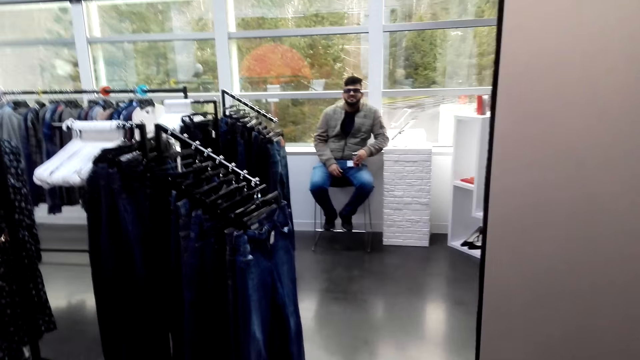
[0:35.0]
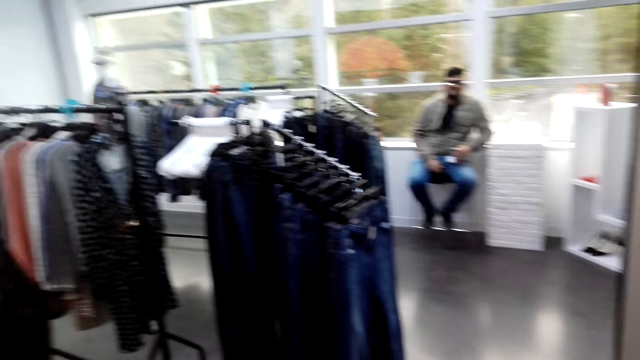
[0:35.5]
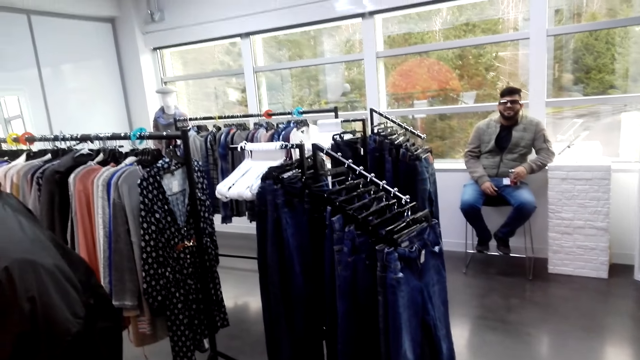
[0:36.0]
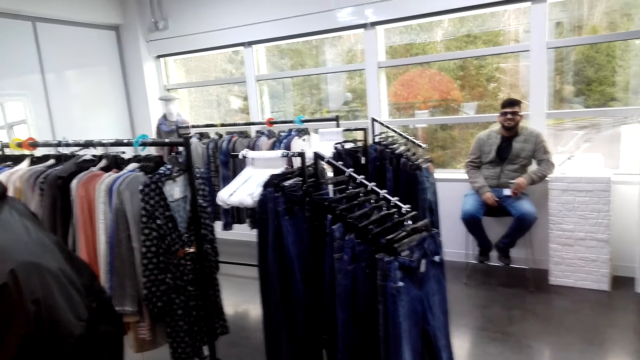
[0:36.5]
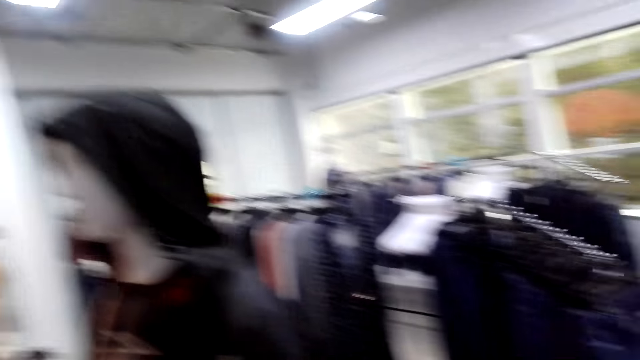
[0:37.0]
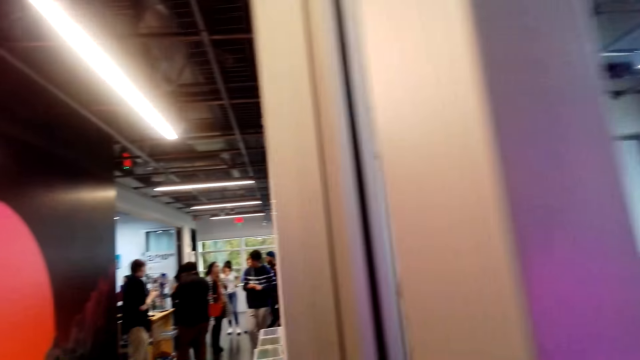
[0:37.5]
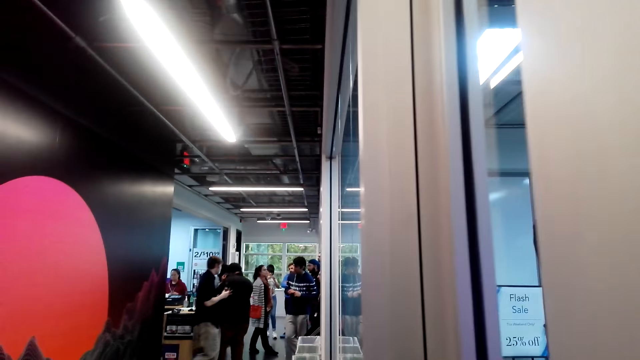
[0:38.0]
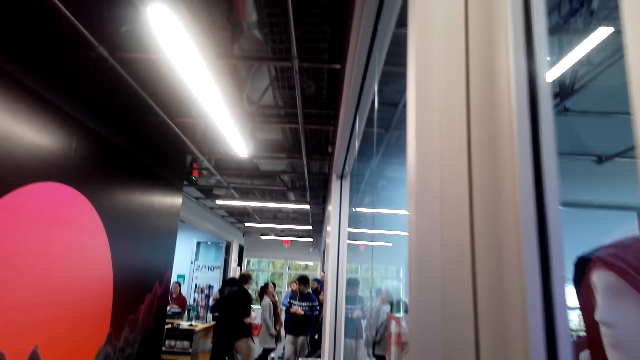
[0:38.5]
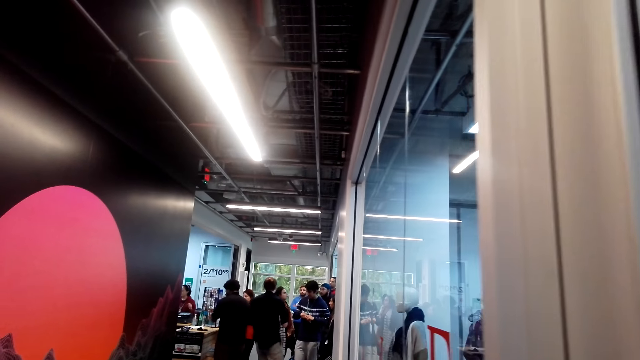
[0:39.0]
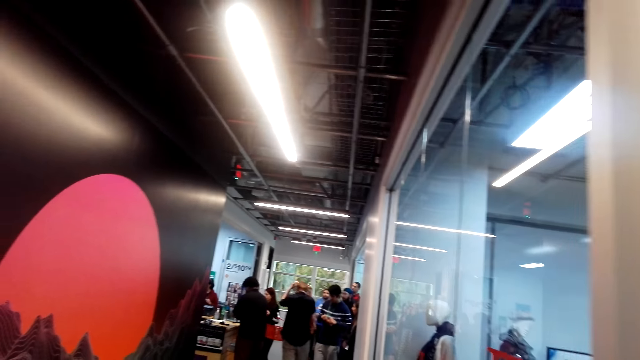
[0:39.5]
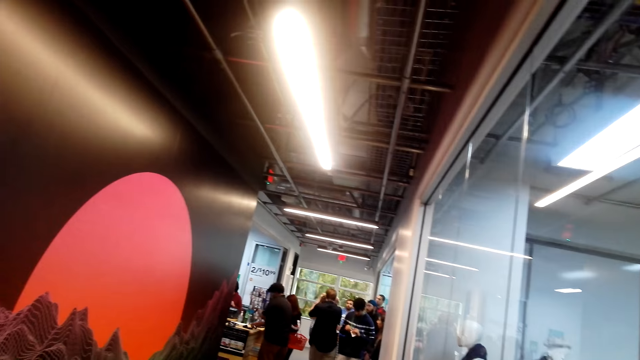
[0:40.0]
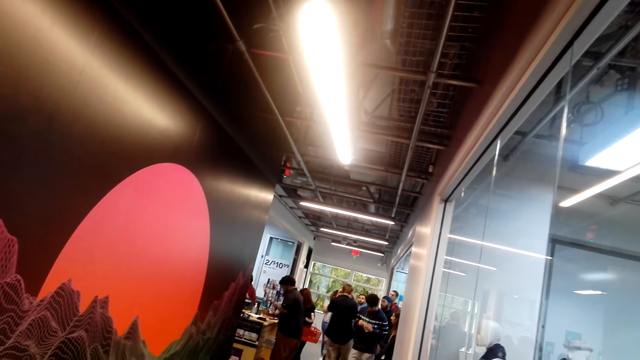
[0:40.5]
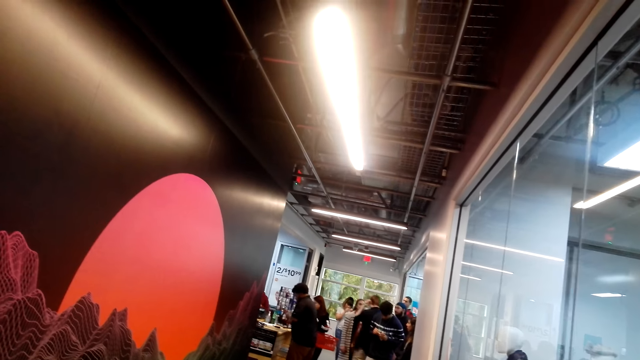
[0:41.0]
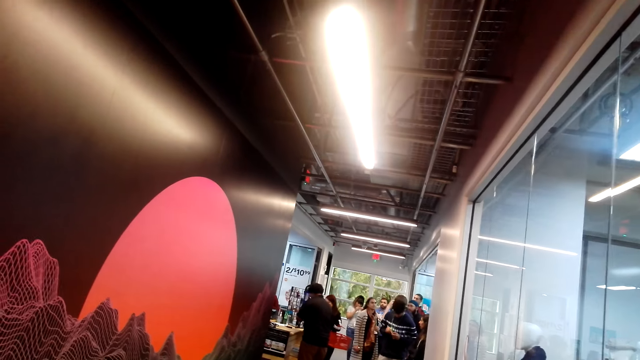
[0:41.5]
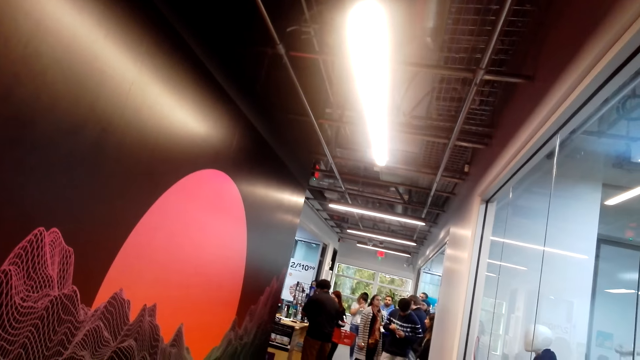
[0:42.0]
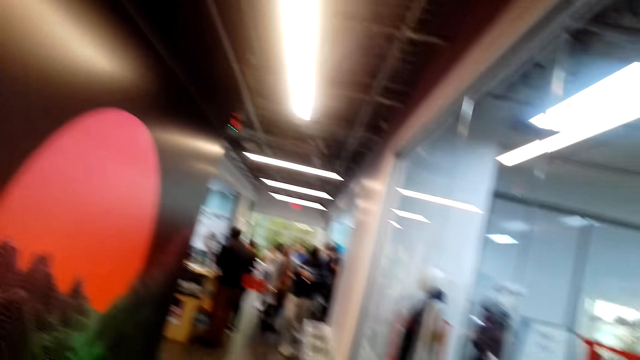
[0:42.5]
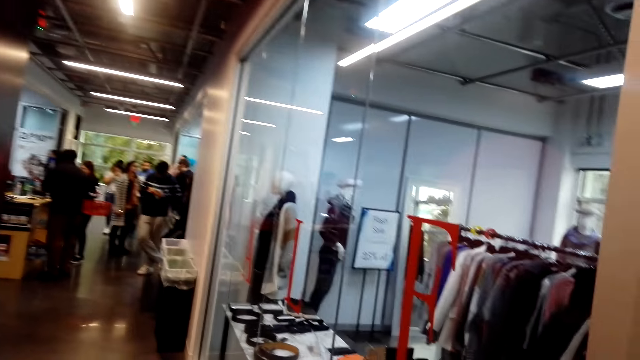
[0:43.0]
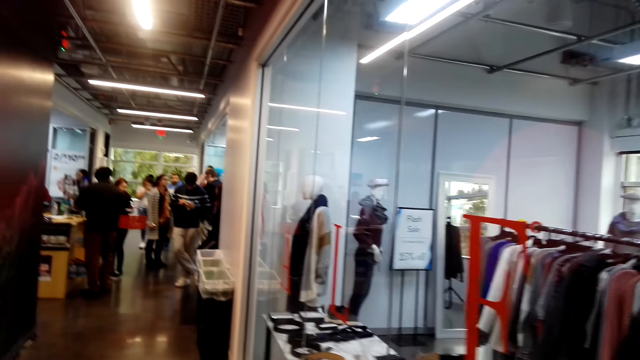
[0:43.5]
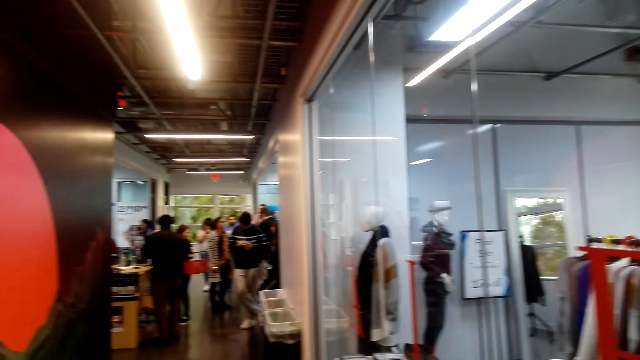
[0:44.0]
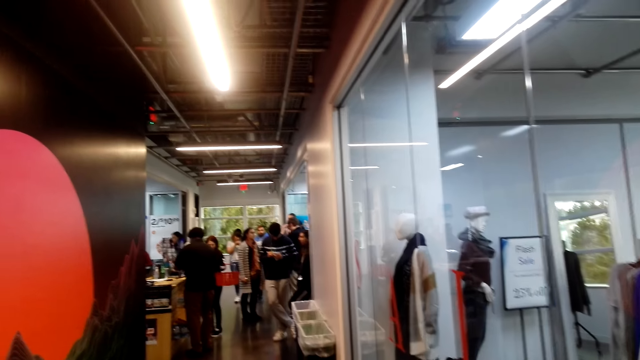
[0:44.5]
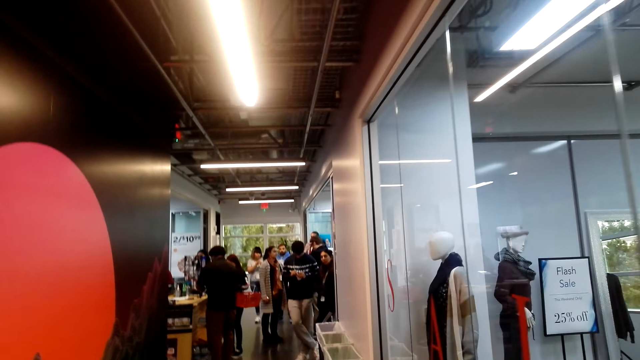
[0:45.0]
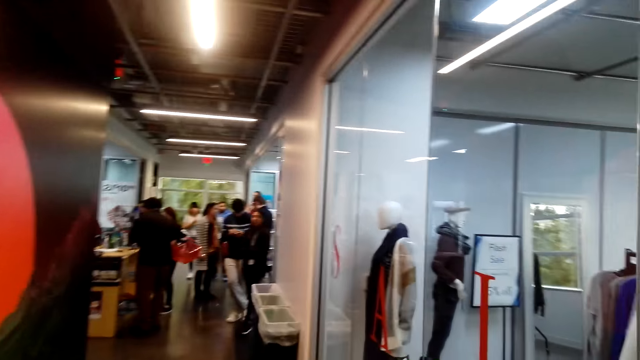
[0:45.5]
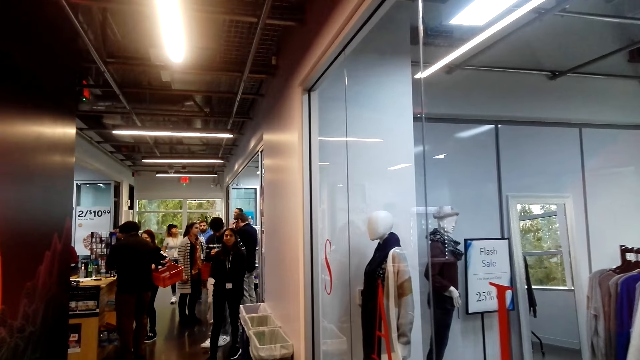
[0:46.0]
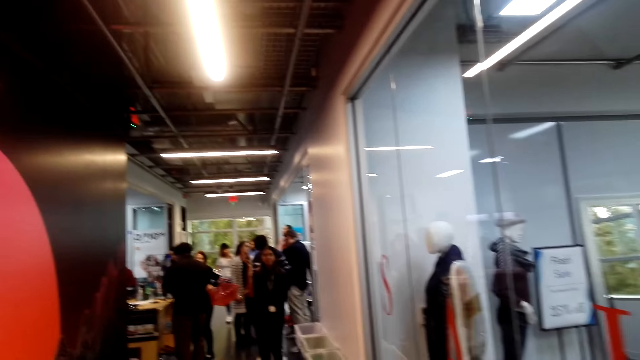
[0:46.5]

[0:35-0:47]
The camera wearer enters inside a room. They look at the clothes. They look at the people. They close a door.

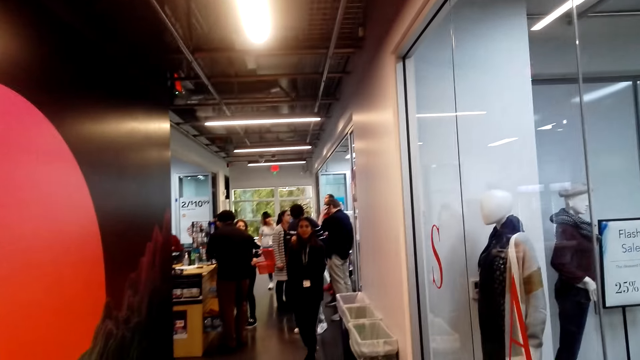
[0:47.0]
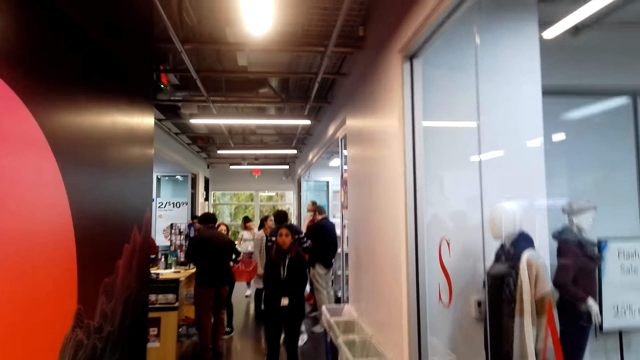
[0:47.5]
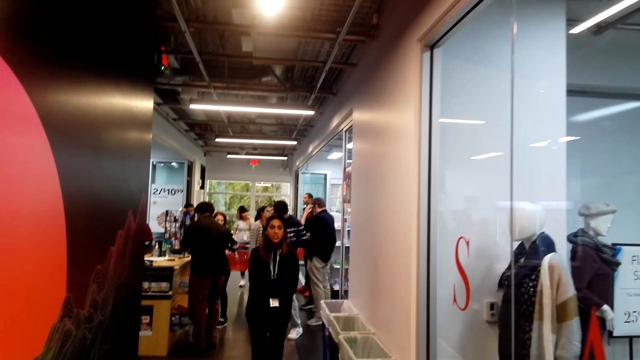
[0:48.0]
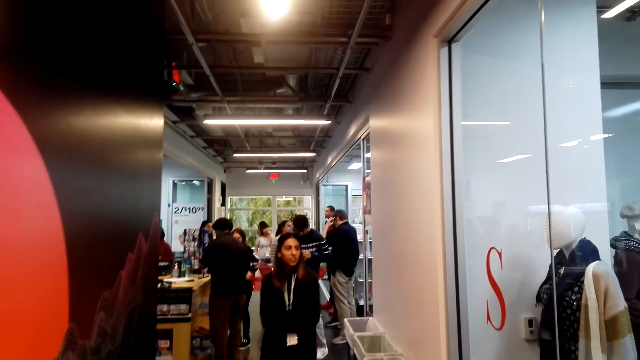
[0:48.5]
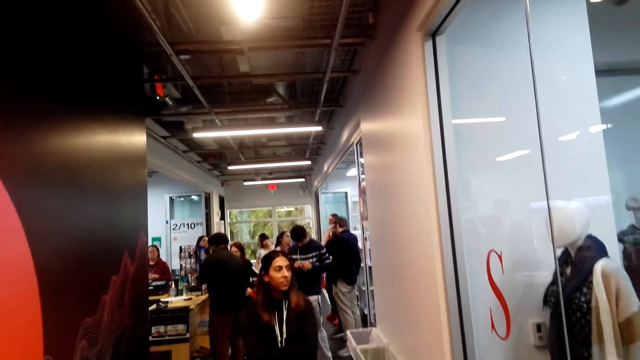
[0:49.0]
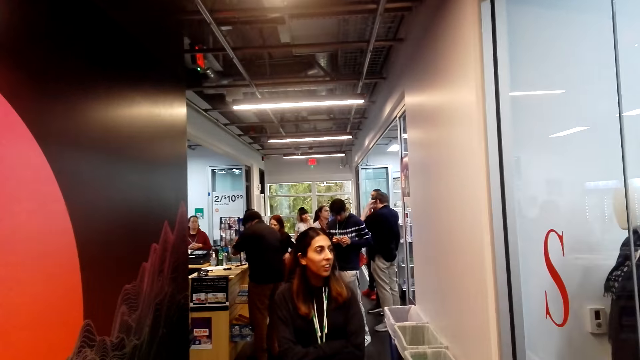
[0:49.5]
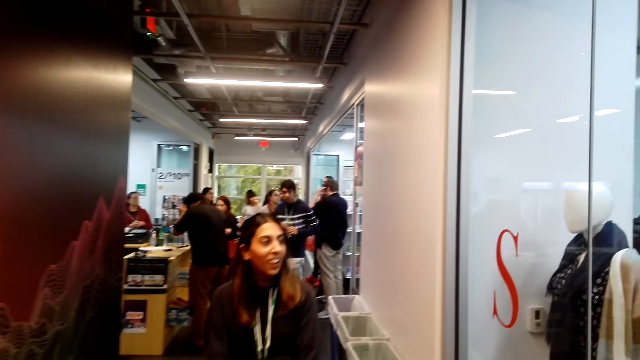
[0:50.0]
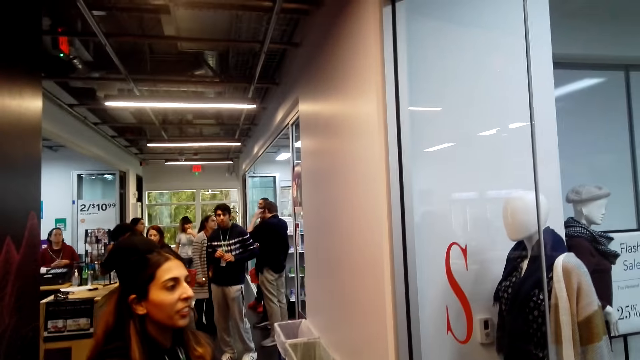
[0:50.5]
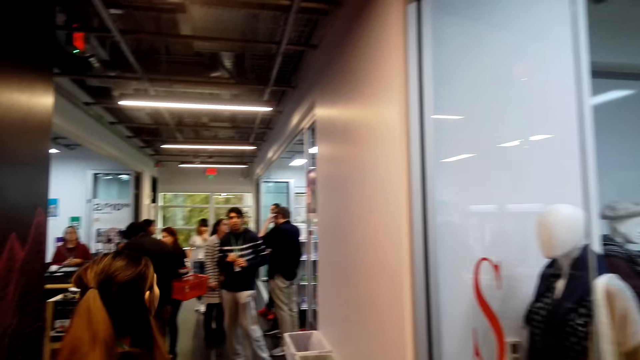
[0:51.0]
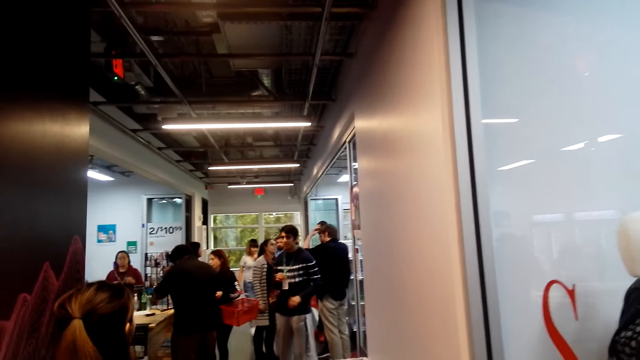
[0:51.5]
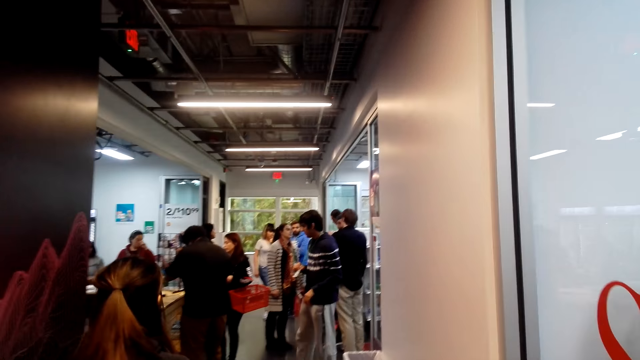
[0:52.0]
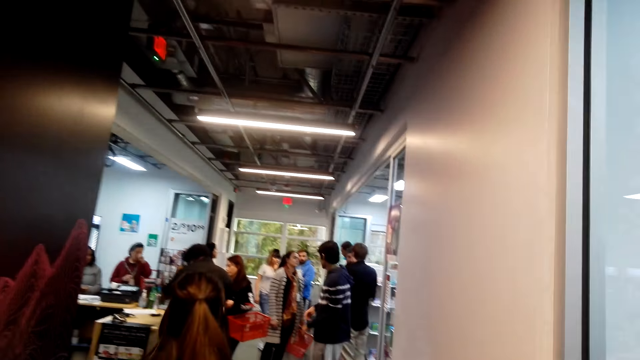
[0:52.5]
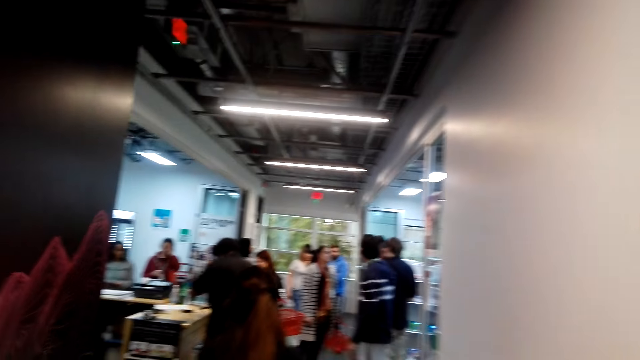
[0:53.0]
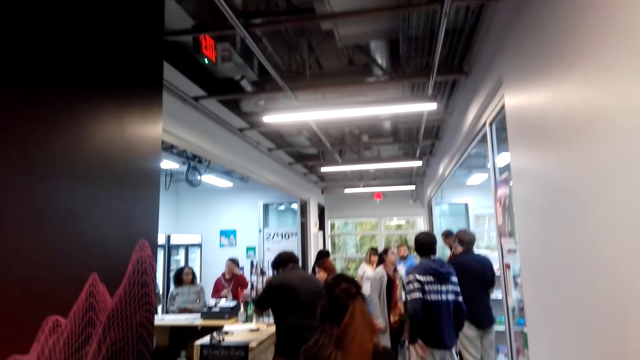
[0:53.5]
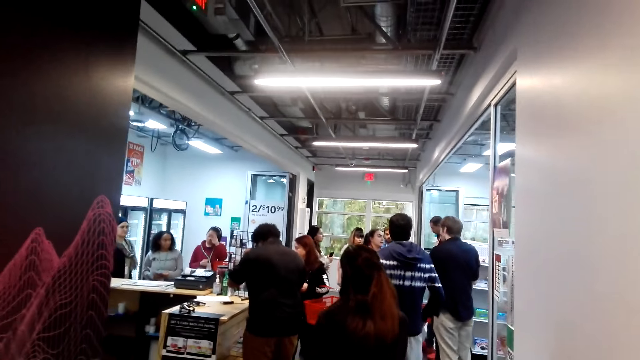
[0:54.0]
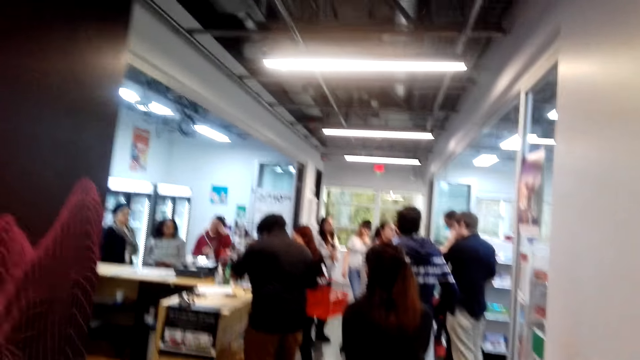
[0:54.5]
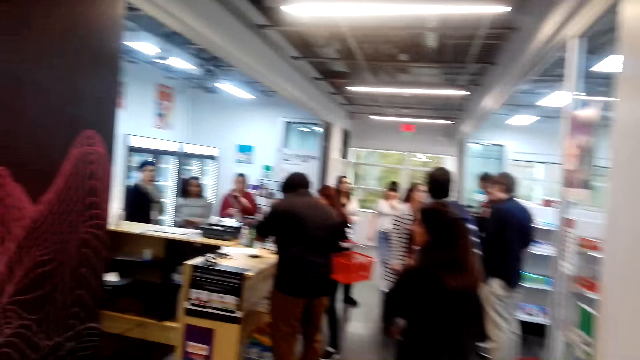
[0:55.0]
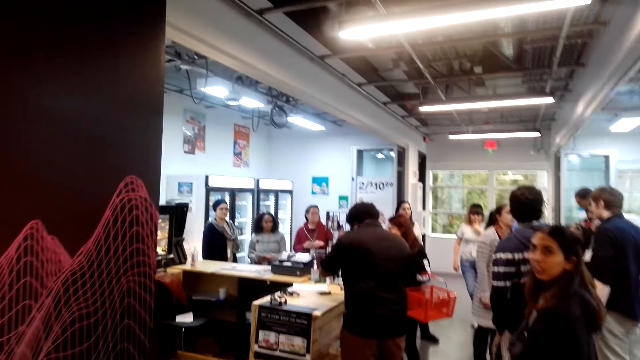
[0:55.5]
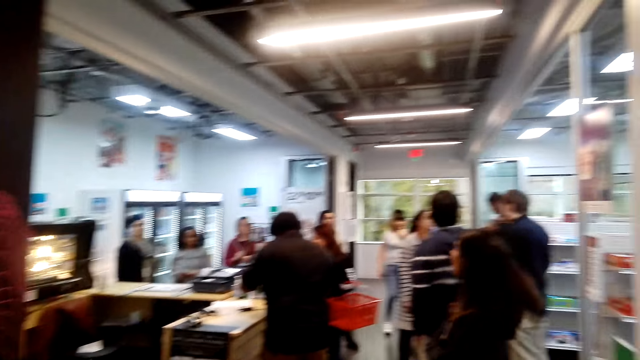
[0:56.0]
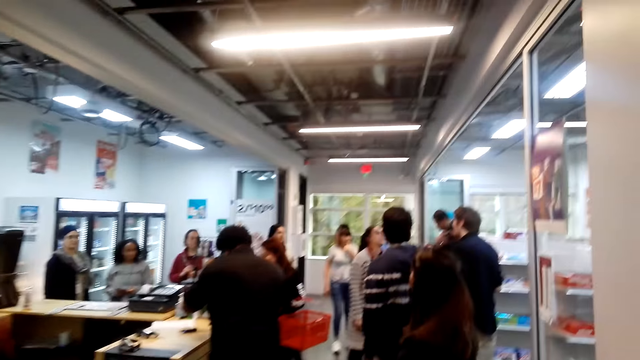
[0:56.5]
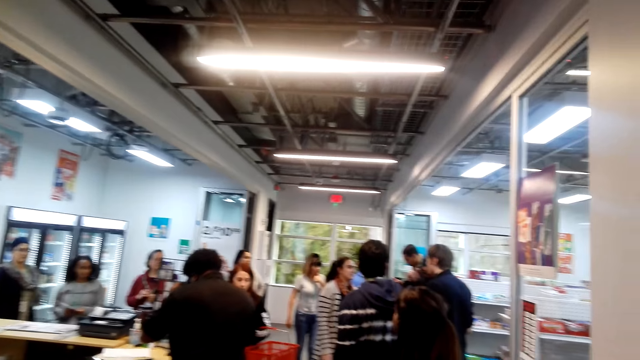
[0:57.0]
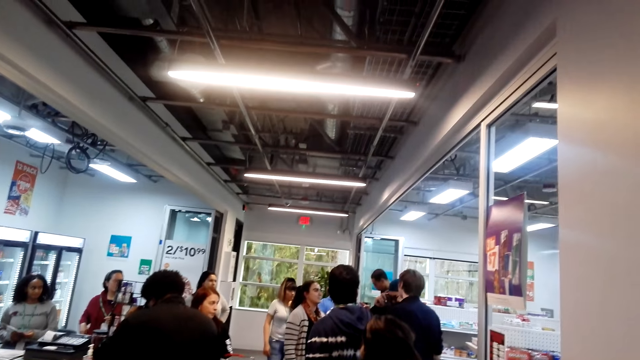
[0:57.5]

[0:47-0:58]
A person looks at another person. The first person smiles. The camera wearer walks inside a supermarket.
